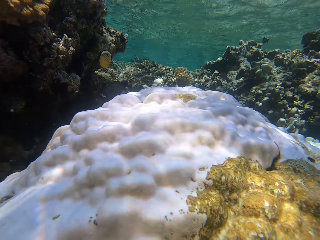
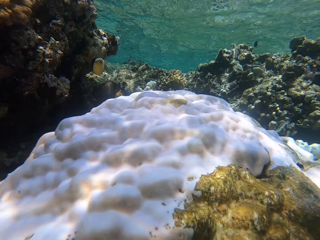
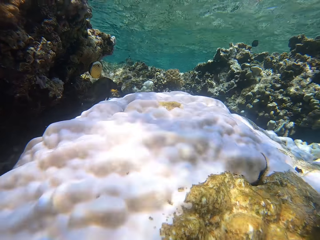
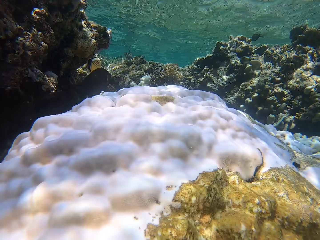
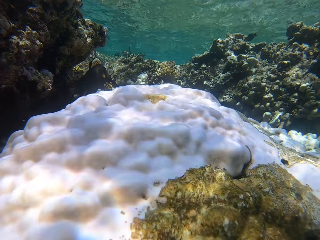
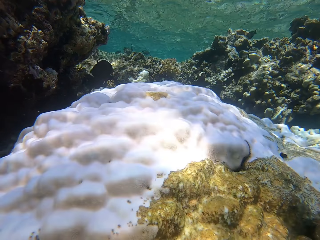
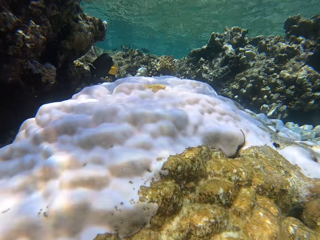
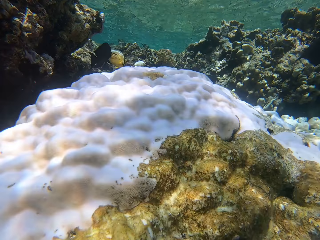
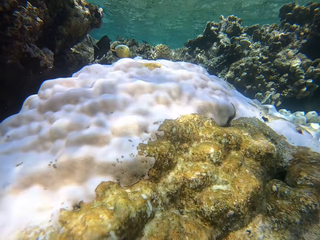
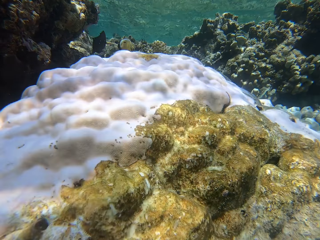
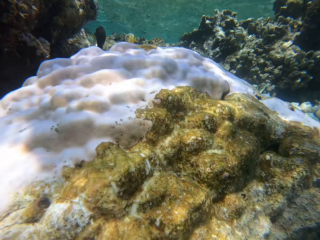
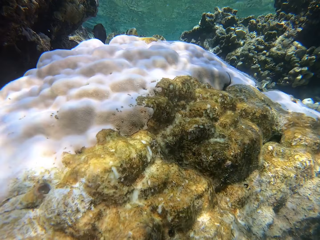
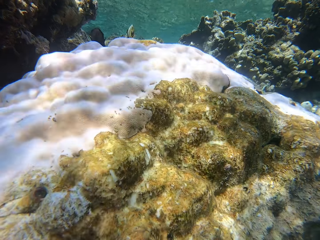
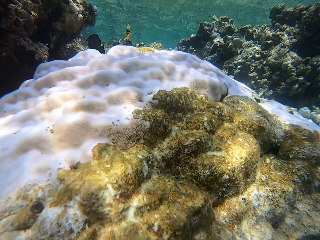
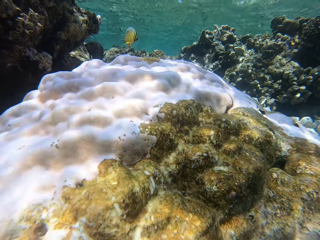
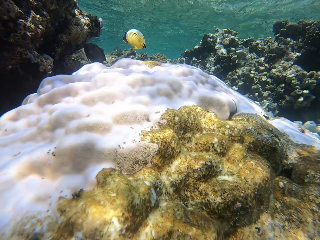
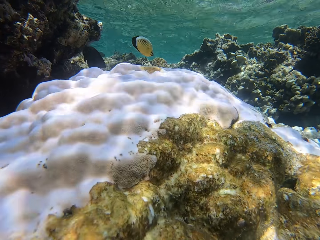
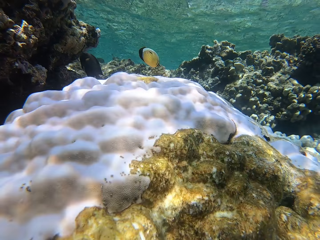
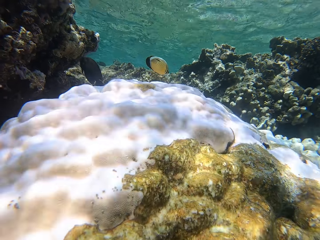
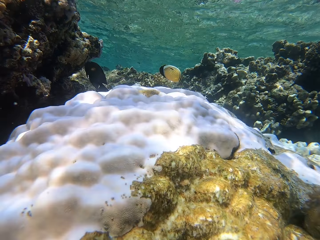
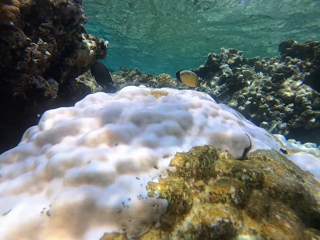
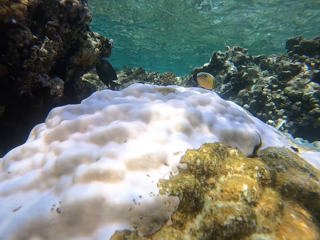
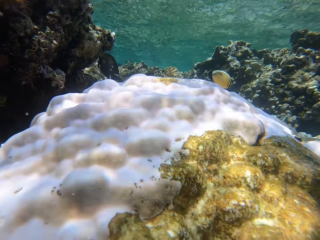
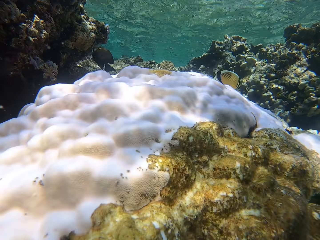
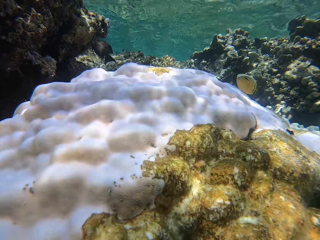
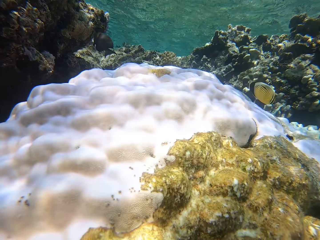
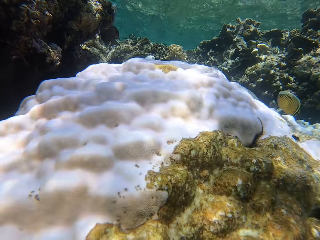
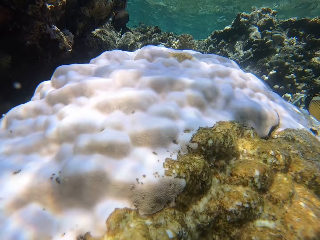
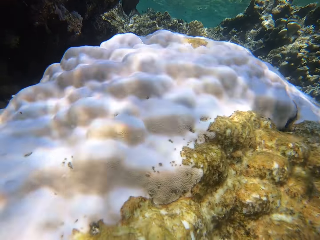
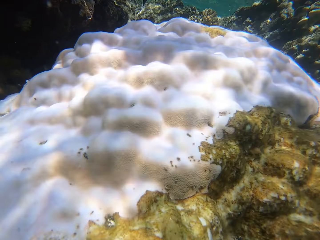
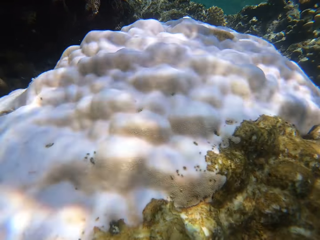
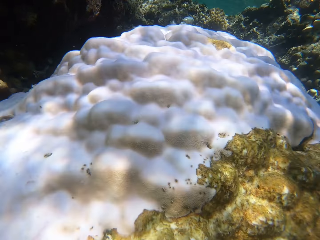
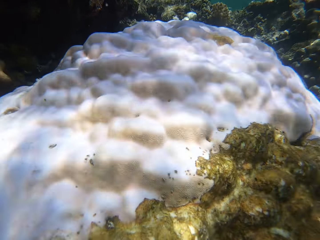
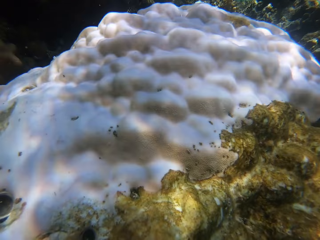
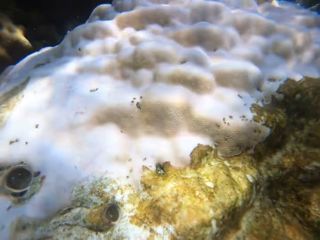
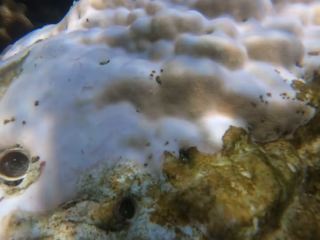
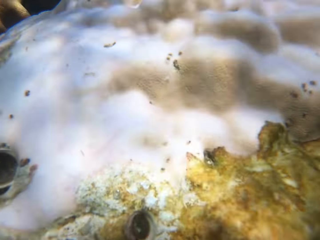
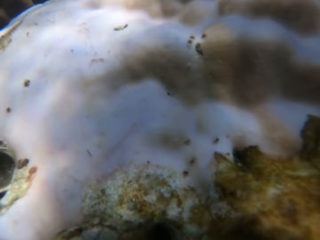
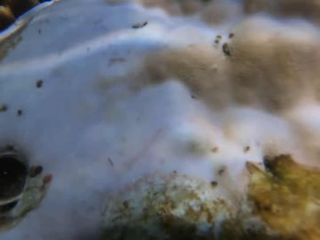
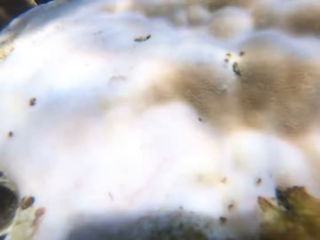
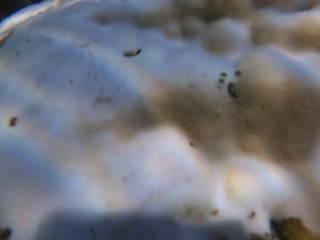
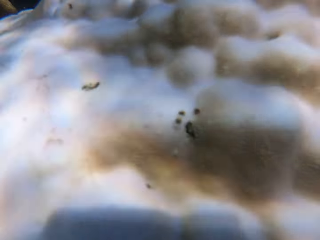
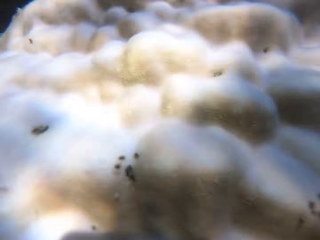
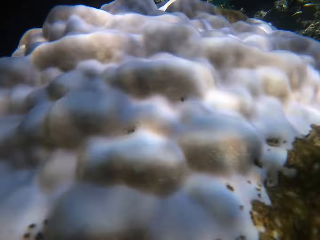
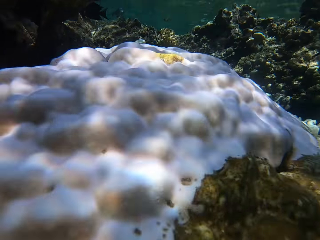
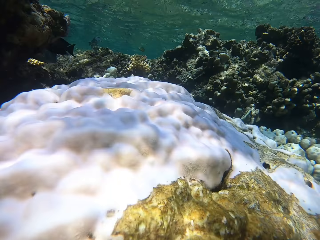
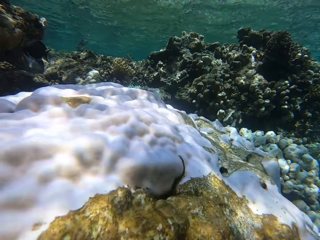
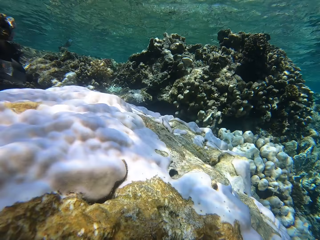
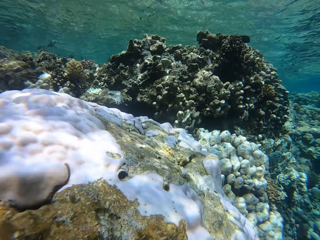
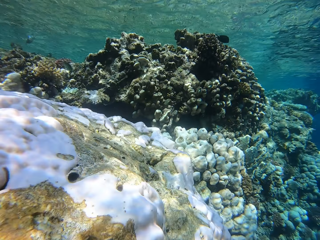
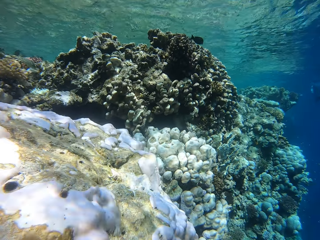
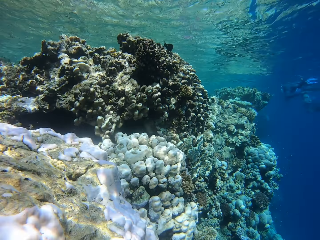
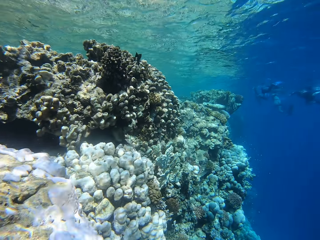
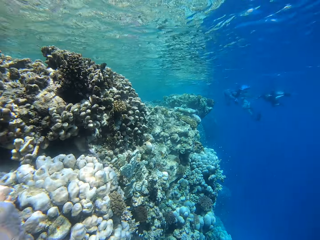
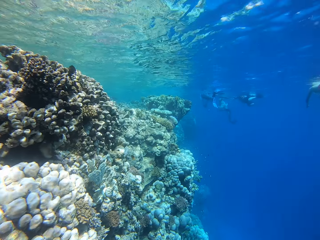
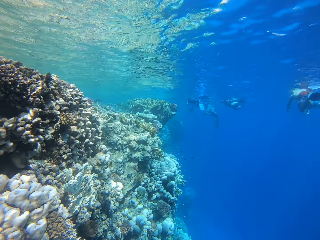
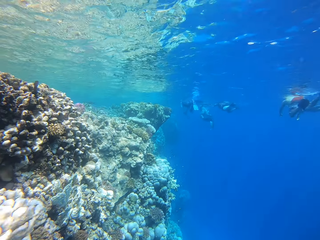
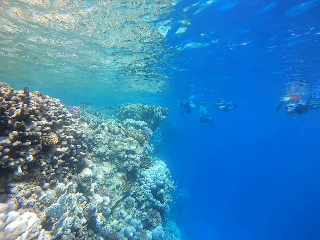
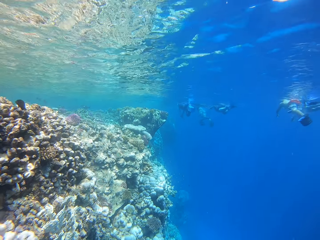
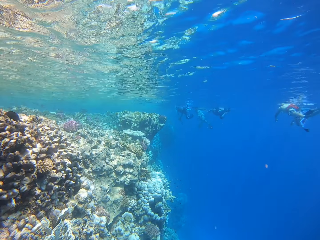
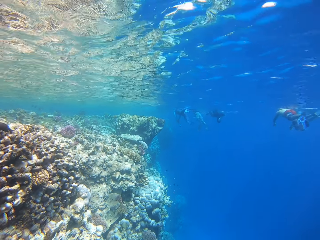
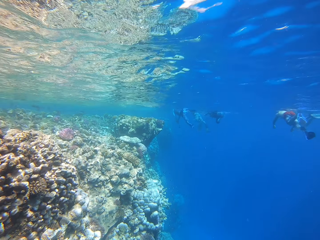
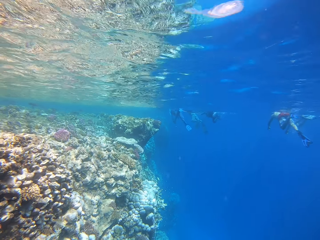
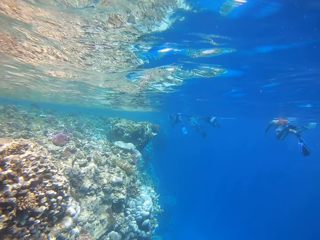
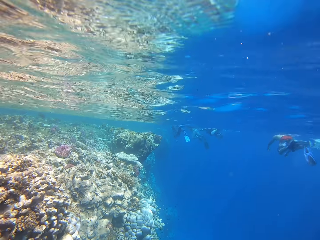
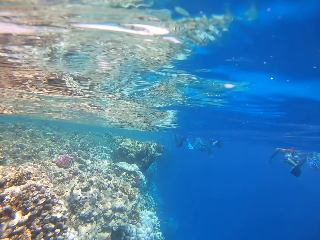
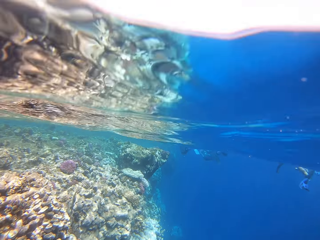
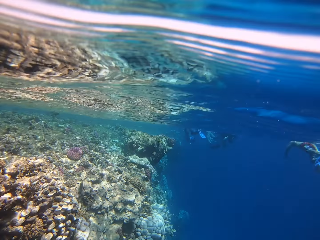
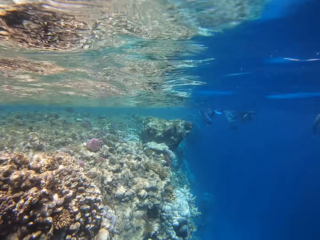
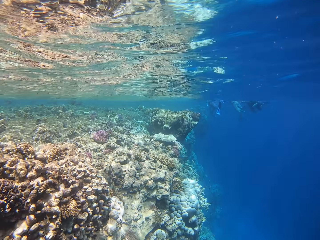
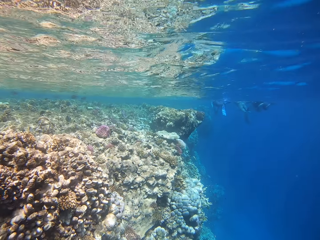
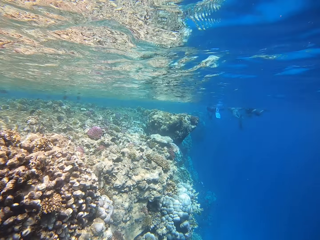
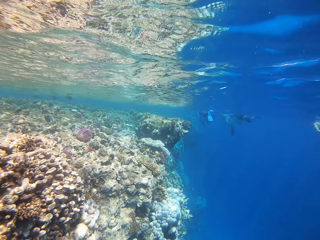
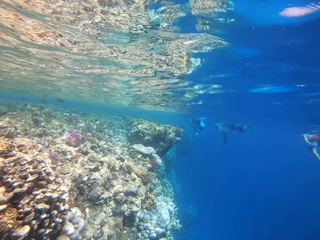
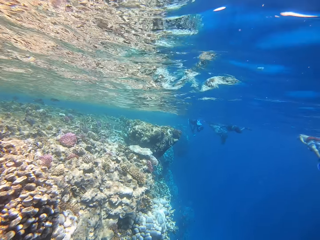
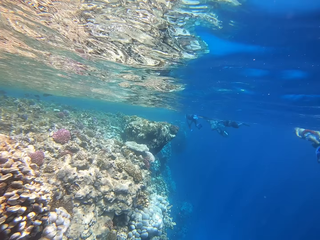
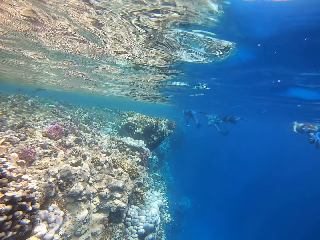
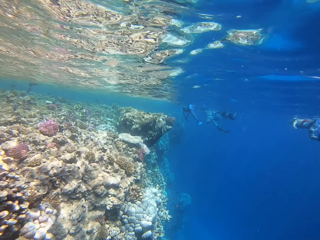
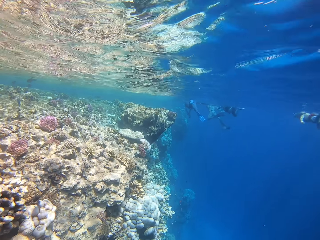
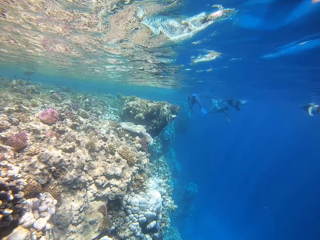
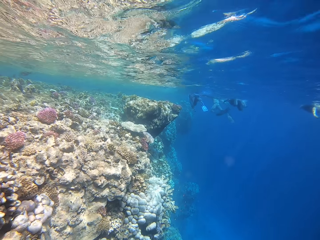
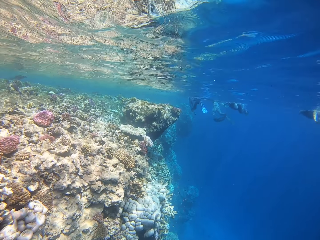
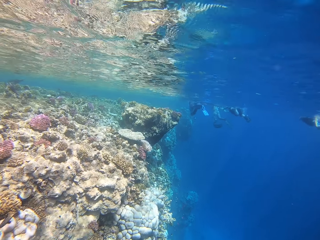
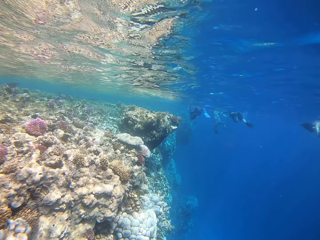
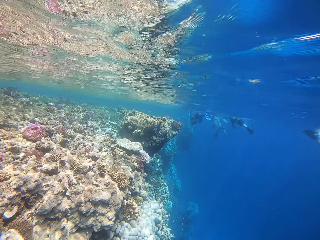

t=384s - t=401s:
The camera wearer swims near coral reefs in the deep sea. They look around the coral reefs in the deep sea. They swim in the deep sea.

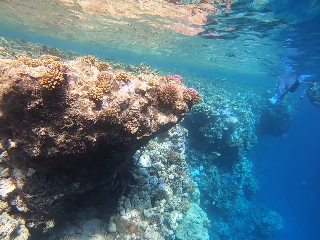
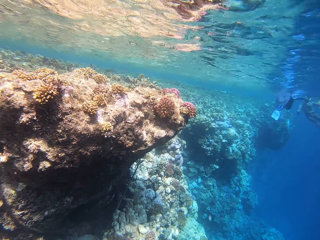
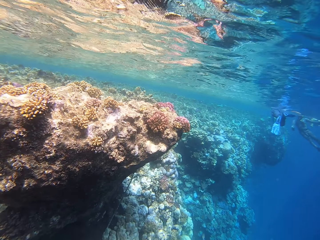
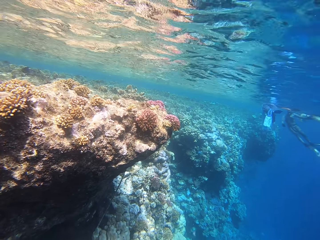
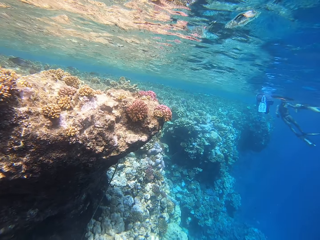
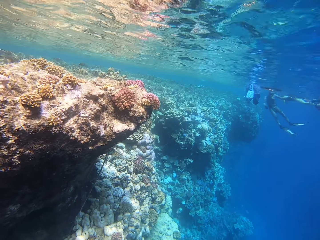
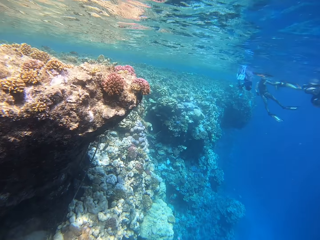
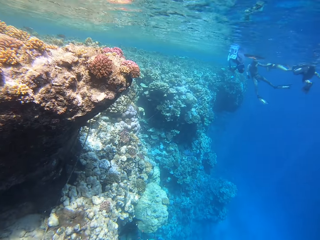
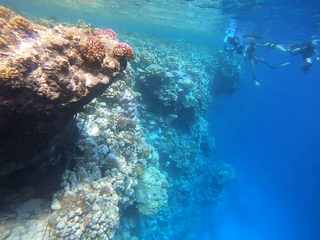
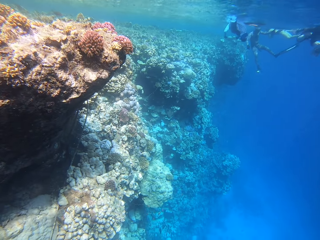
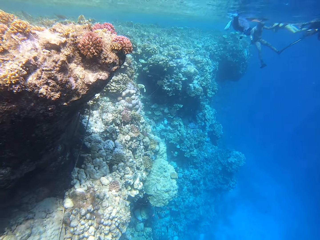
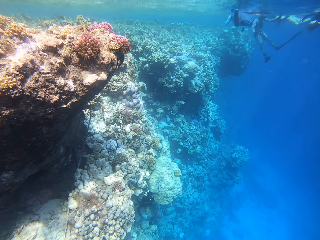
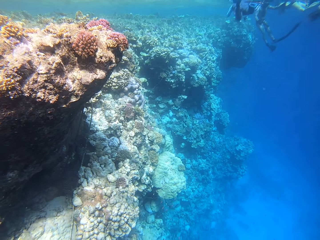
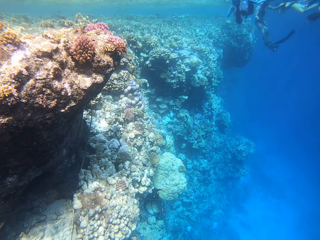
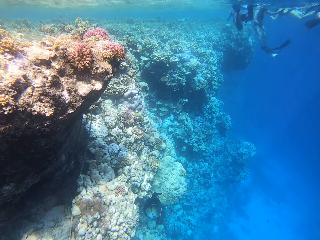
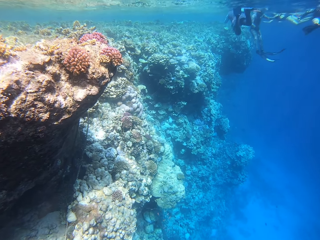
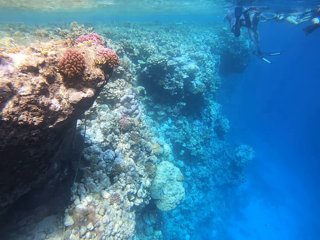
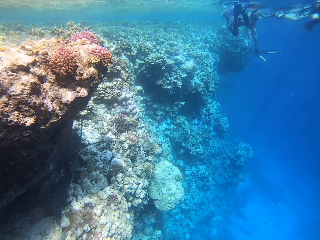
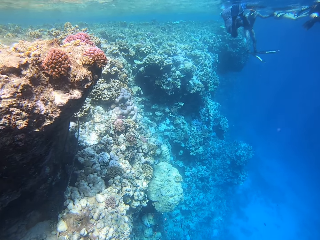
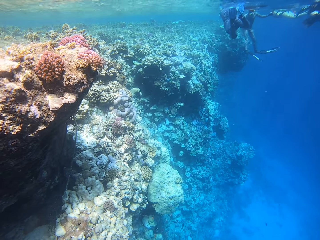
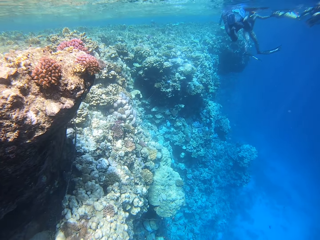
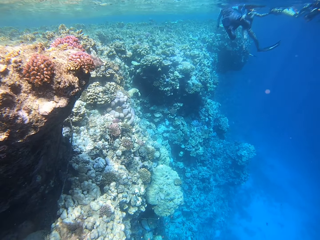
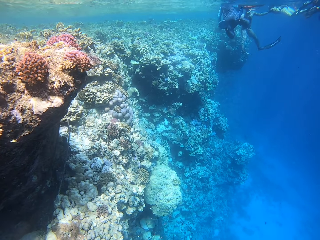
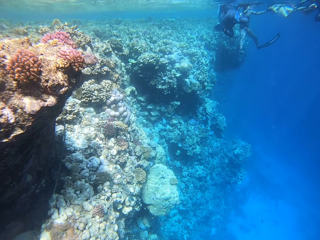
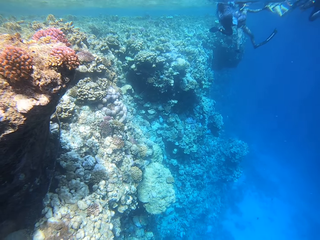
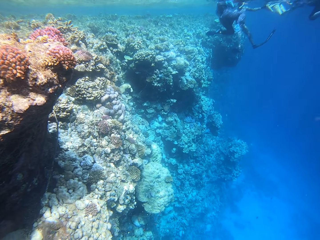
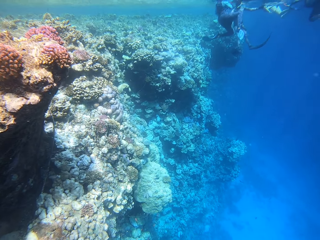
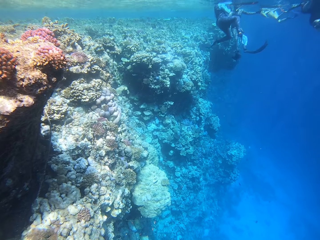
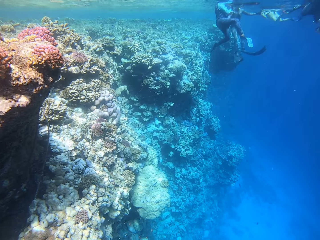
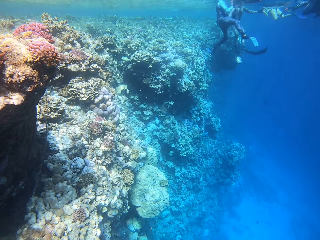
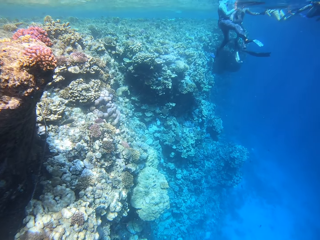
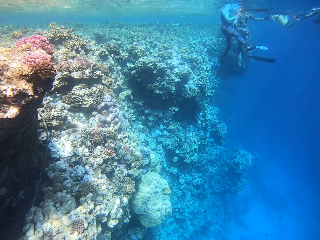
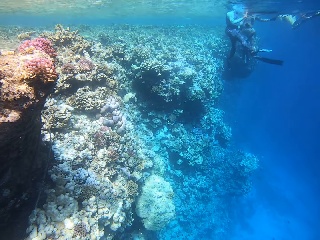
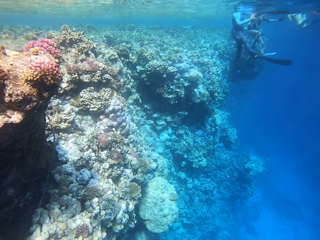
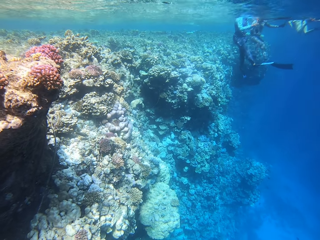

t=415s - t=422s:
The camera wearer swims in the deep sea.
